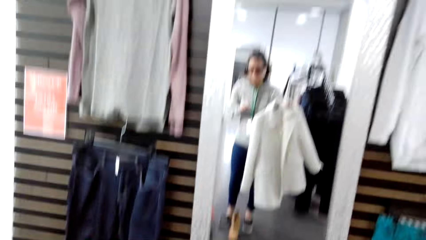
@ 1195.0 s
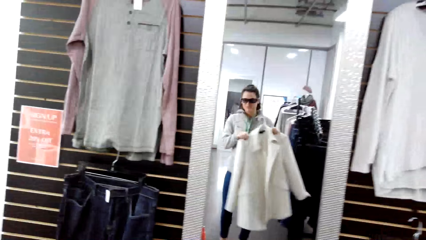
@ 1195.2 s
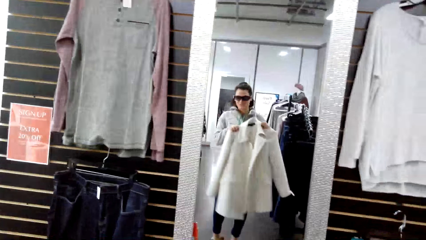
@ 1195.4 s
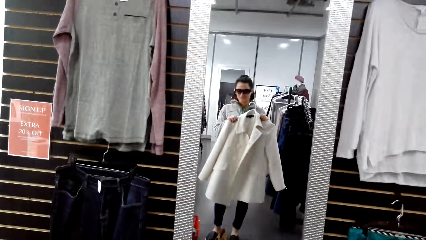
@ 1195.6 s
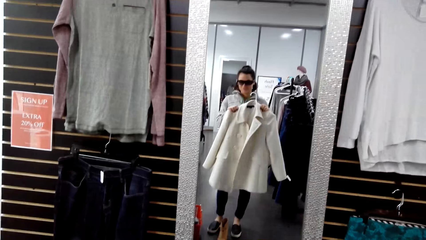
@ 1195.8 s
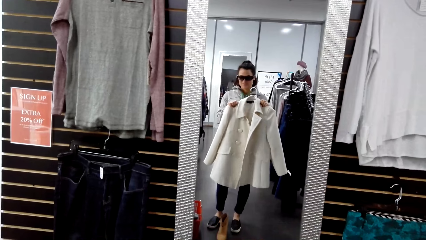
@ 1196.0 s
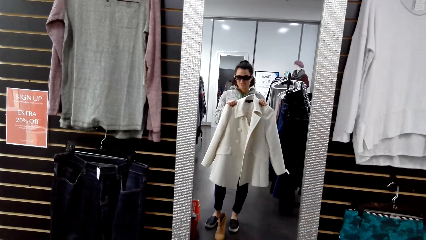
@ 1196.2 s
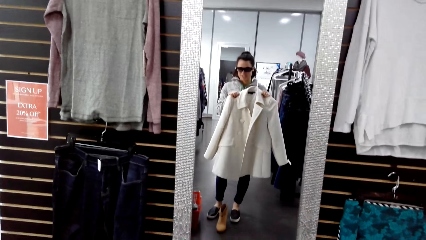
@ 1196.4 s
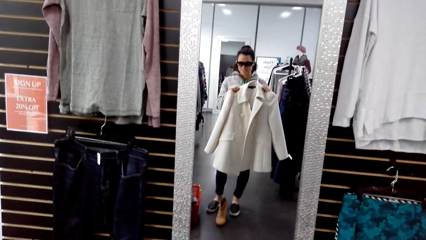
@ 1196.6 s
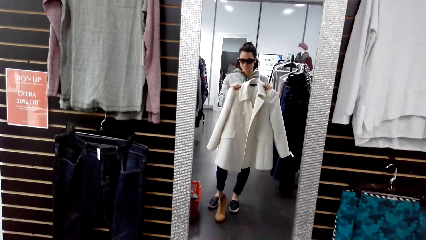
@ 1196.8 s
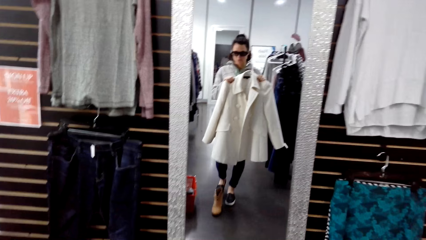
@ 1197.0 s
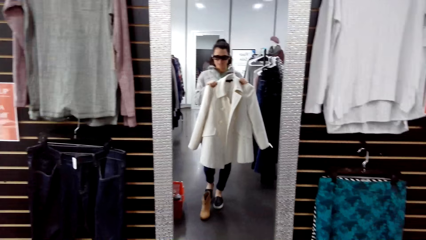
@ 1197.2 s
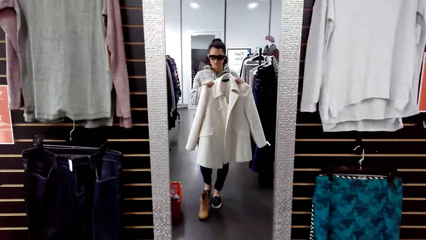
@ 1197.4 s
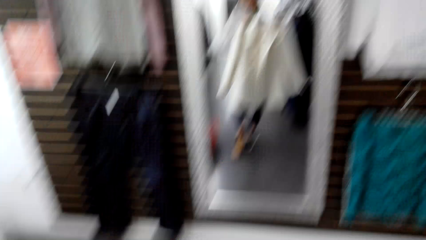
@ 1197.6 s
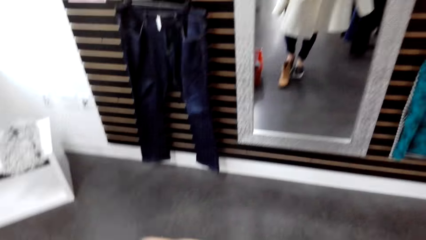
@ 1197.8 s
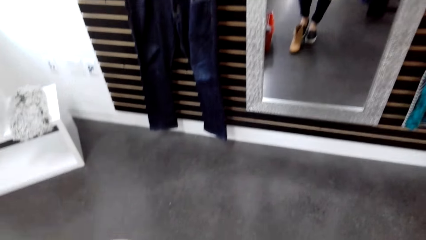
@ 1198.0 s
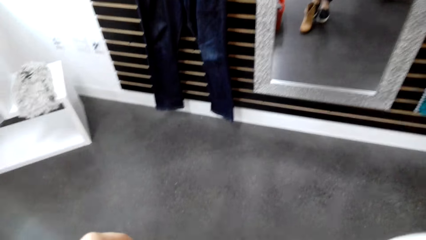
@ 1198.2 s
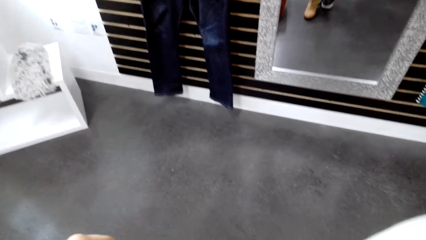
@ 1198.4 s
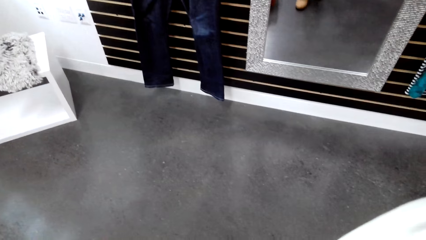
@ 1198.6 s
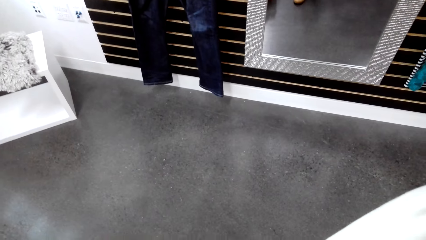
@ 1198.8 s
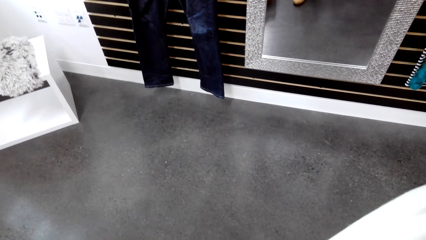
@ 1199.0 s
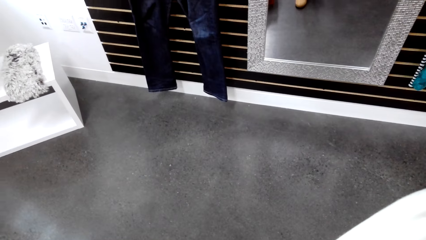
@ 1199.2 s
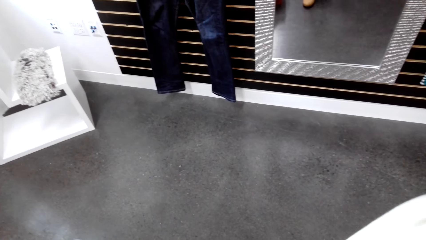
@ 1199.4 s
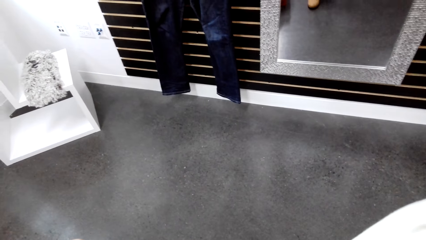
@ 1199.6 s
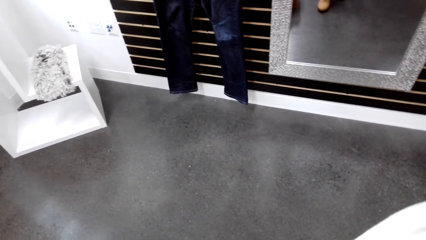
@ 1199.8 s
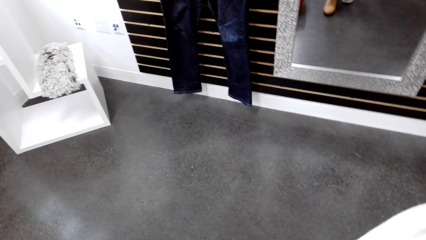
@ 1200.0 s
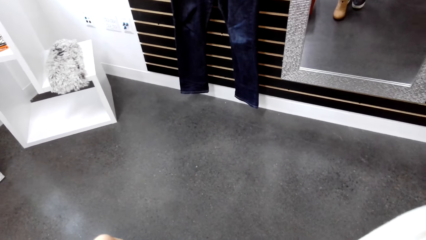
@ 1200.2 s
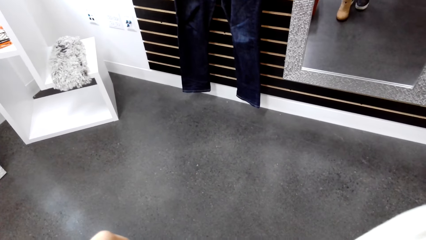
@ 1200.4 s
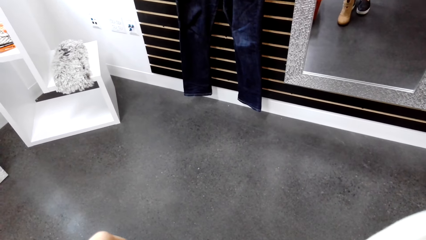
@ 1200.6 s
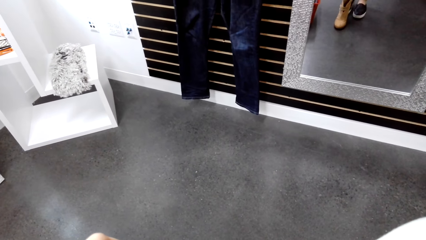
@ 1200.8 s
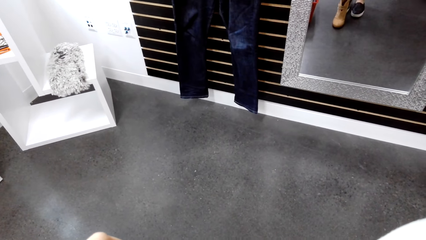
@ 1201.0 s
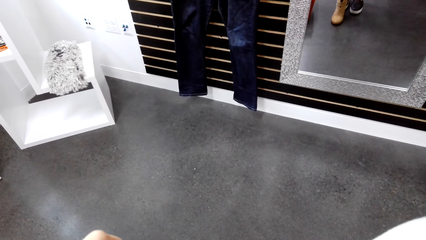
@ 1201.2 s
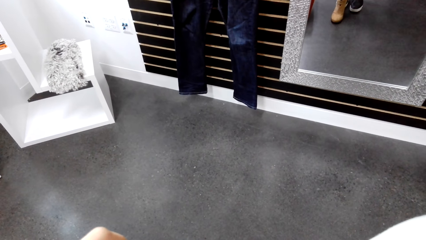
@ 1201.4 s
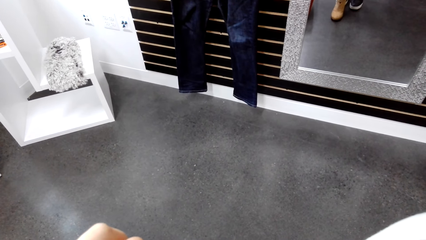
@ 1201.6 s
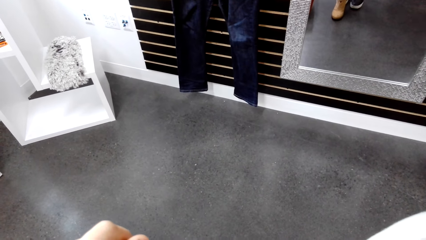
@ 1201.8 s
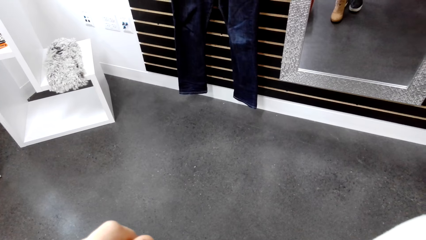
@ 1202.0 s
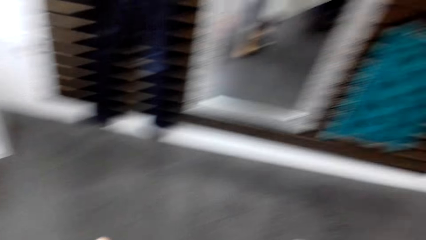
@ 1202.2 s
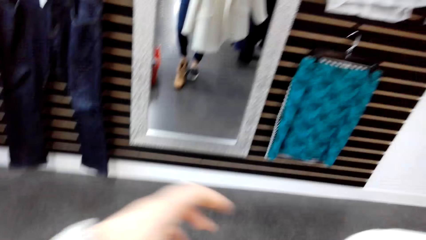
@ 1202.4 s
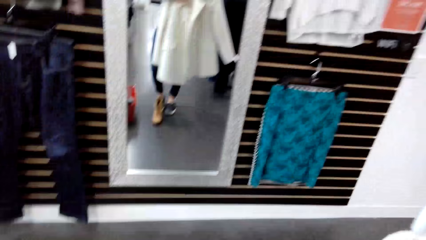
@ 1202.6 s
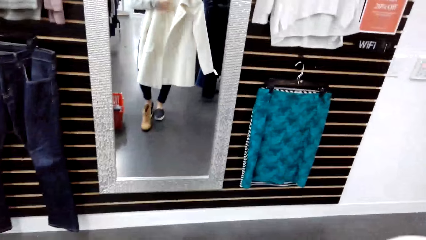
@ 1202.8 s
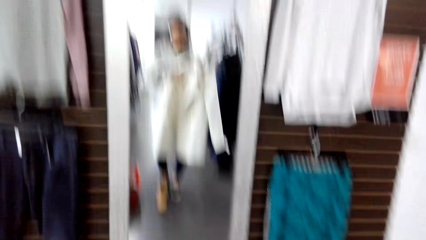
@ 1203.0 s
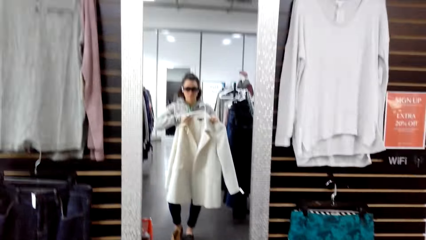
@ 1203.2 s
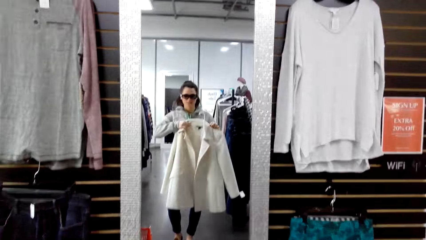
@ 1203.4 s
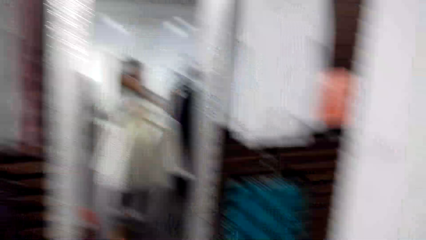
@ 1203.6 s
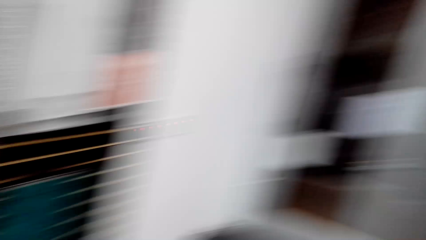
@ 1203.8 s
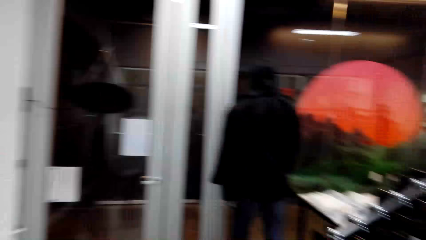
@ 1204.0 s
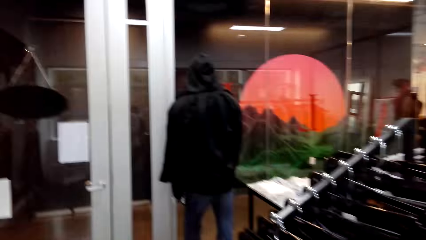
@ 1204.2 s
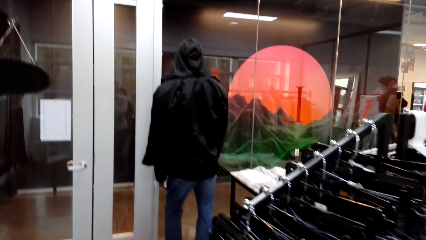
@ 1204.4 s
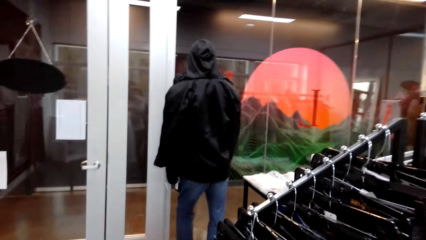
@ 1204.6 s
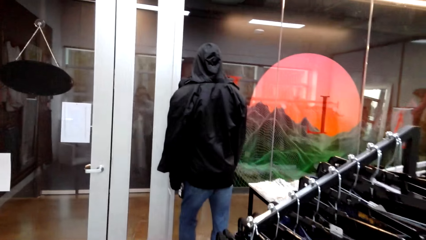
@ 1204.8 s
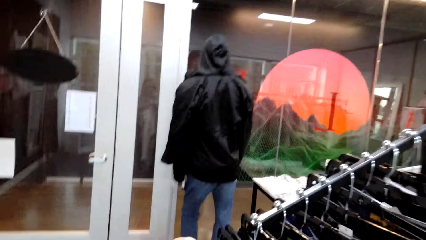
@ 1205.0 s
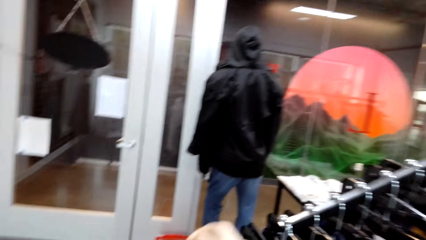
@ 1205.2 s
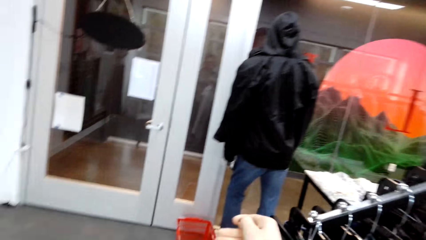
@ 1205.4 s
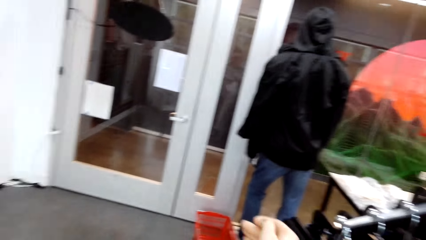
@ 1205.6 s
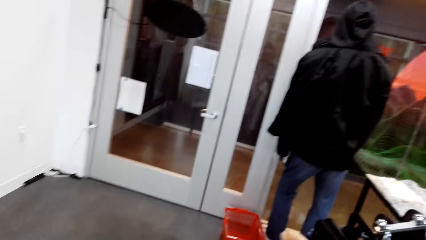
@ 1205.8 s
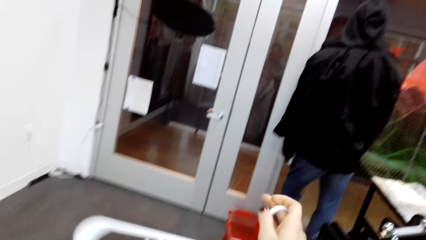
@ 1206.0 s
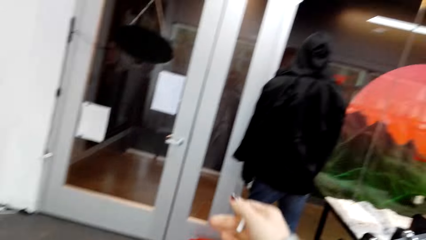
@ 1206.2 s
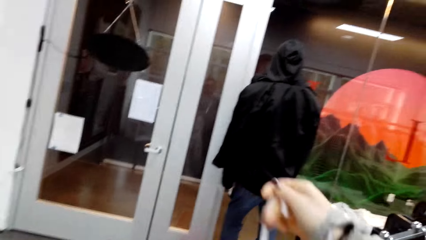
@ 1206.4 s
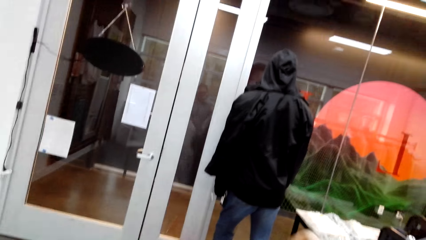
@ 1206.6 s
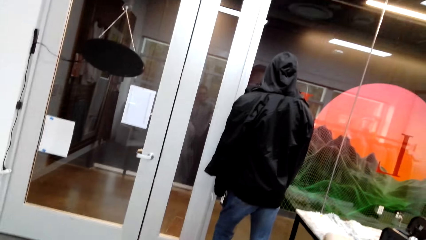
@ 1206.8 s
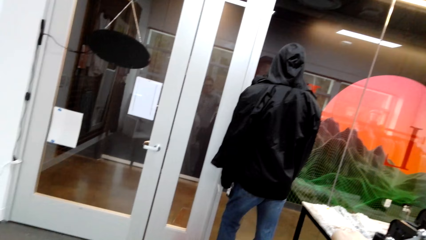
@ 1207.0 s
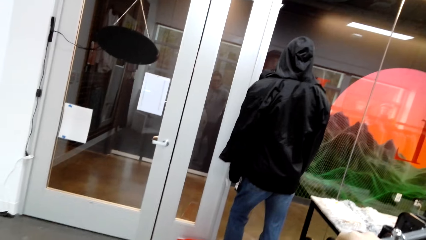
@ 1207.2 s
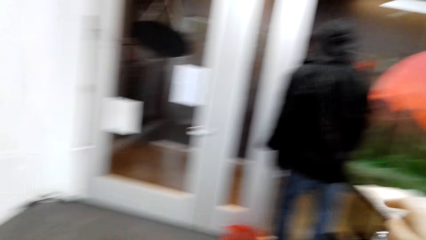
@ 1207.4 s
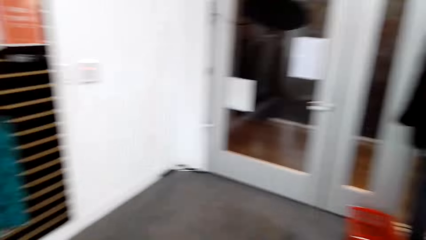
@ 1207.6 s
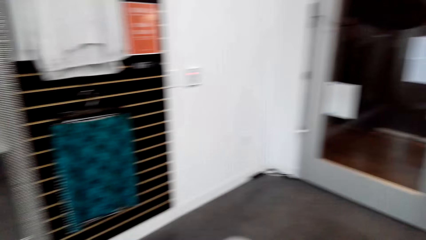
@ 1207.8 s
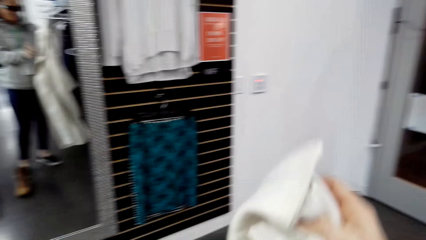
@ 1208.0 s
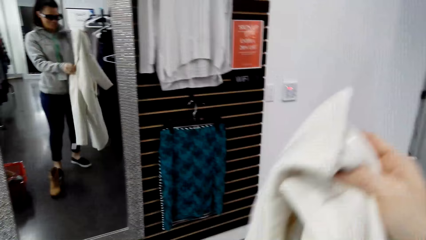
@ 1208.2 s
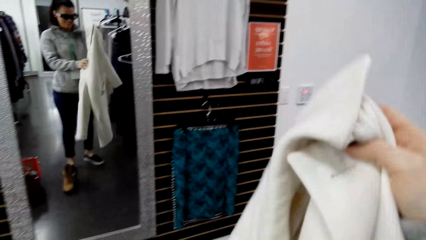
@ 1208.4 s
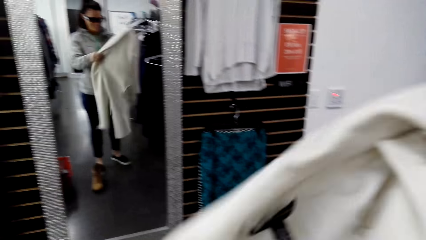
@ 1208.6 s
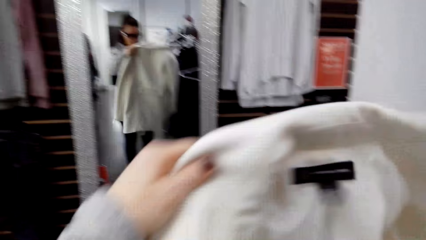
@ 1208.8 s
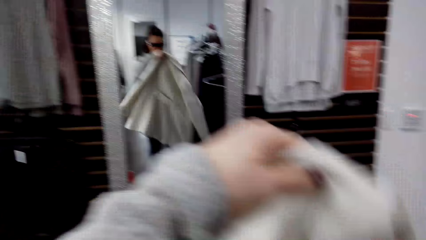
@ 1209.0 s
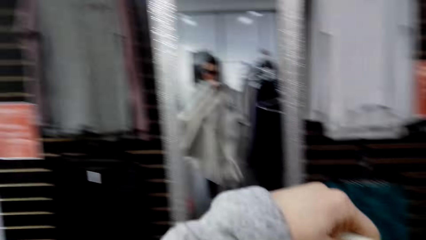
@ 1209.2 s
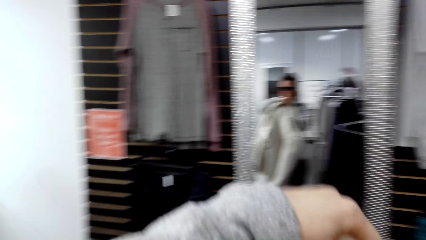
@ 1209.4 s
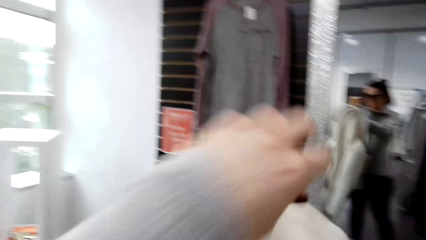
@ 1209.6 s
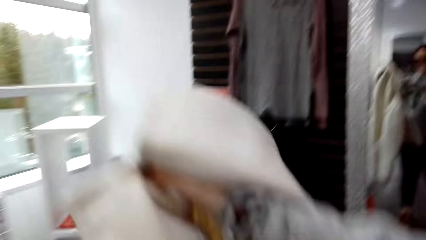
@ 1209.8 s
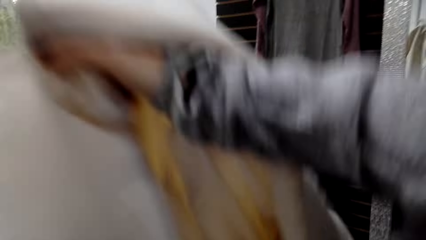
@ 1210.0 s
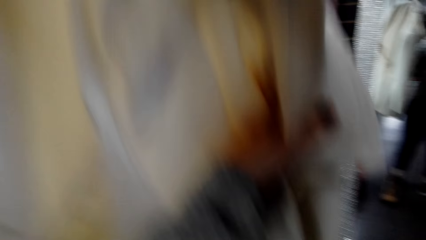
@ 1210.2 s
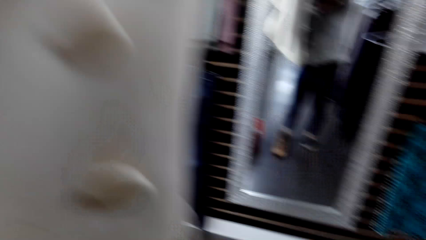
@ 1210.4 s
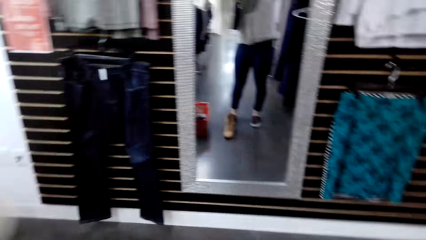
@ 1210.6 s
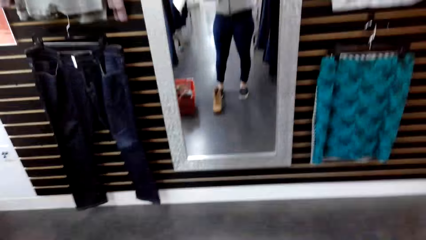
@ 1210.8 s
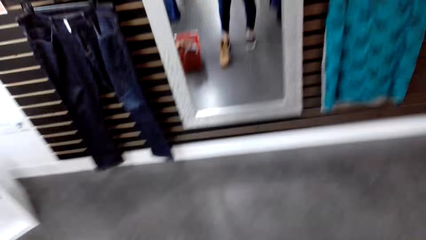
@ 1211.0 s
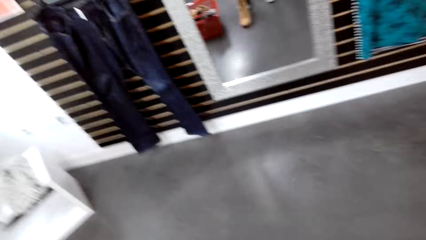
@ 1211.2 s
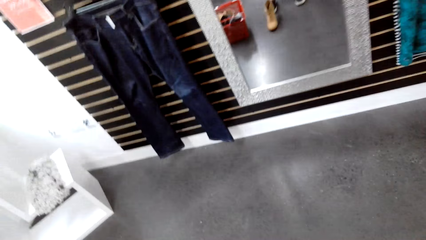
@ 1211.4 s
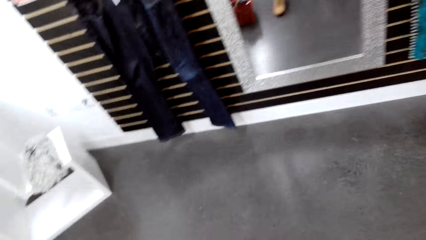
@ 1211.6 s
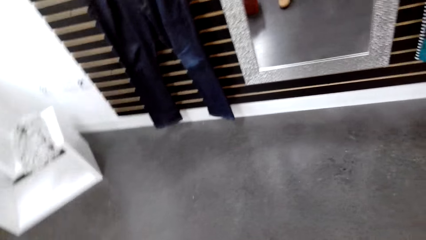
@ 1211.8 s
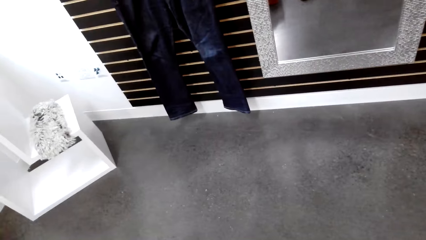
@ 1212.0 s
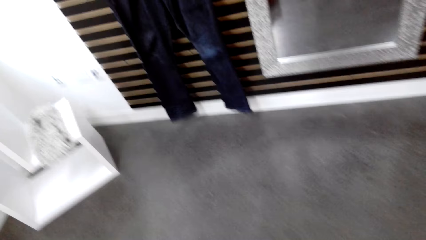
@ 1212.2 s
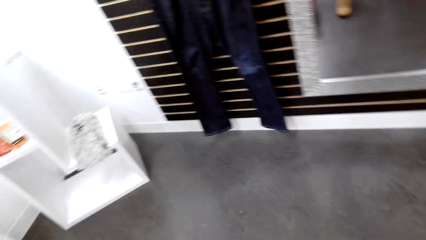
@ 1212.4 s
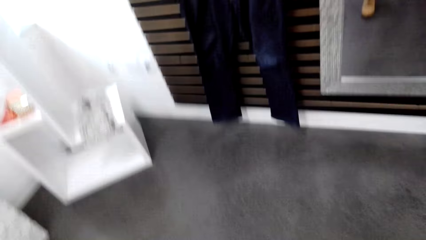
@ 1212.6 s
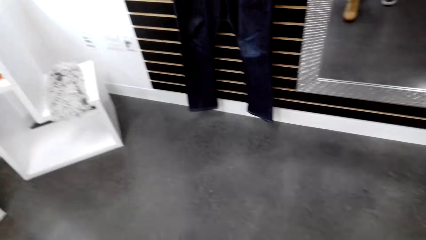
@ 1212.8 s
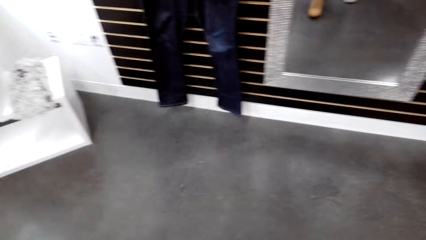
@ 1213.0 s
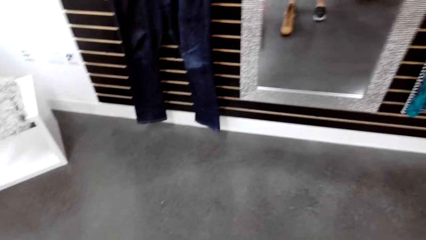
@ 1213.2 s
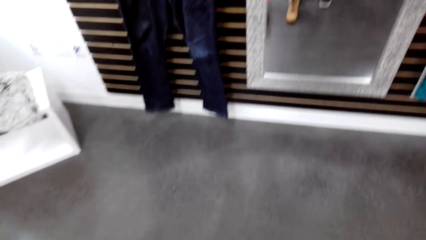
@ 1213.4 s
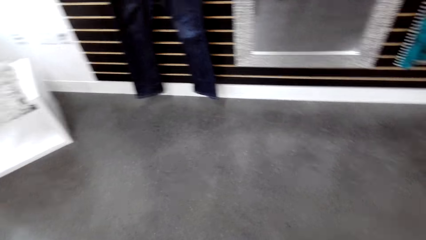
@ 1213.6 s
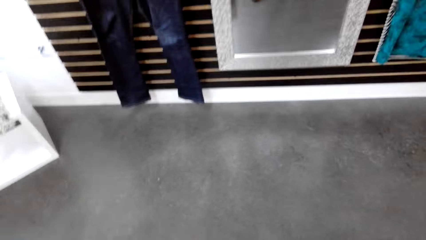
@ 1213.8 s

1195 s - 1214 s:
The camera wearer looks at the mirror. She holds the cloth with both hands. She looks around. She looks at the mirror. She looks around. She removes the piece of cloth in the hanger. She stares around in the room. She holds the cloth with her hands. She unfolds the cloth. She wears the piece of cloth.
